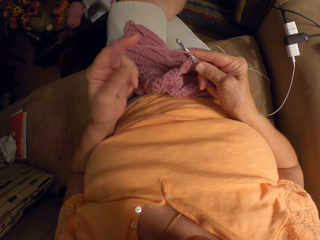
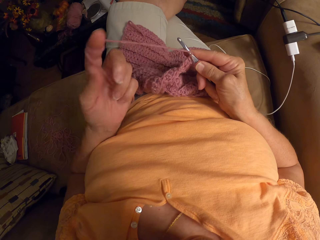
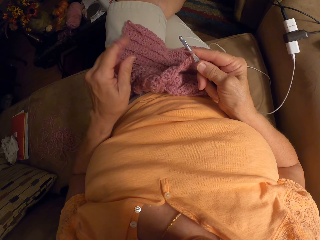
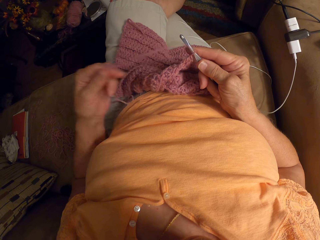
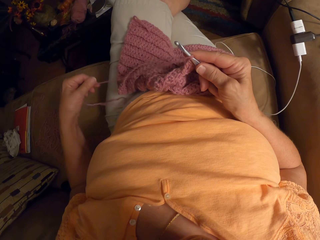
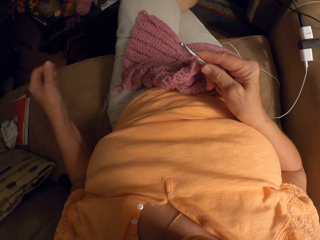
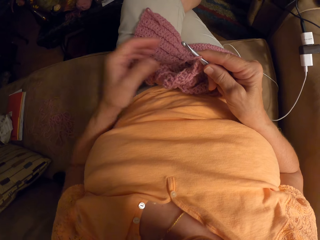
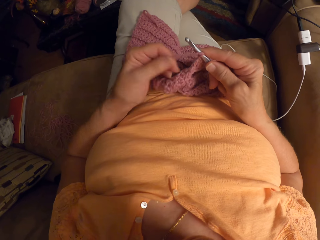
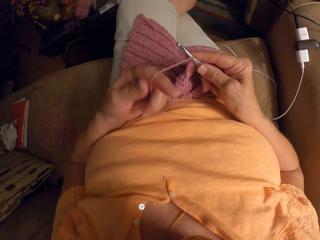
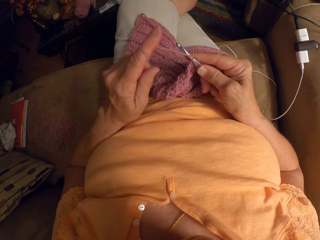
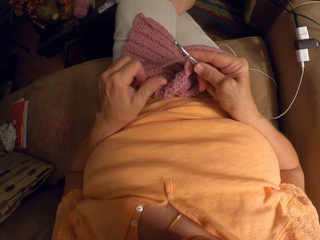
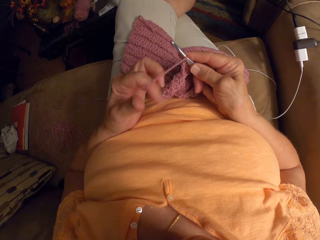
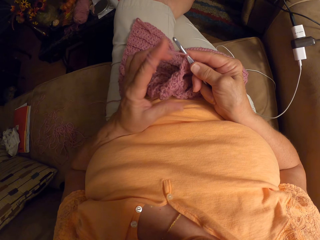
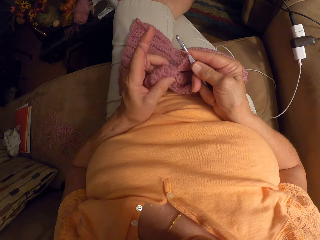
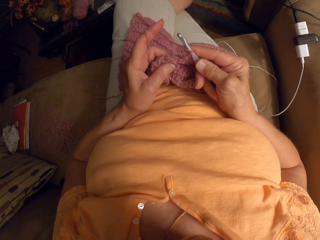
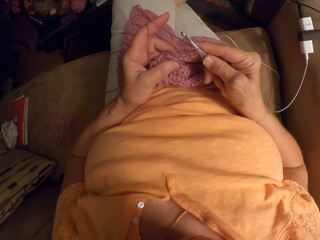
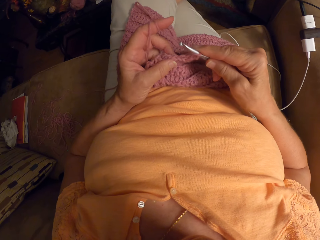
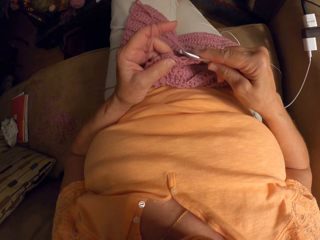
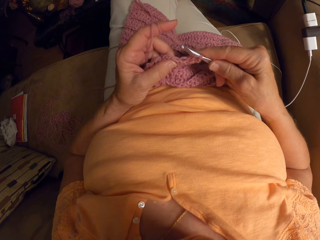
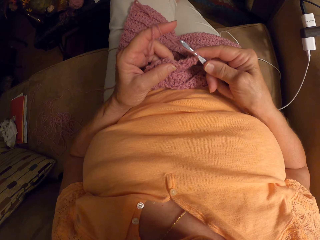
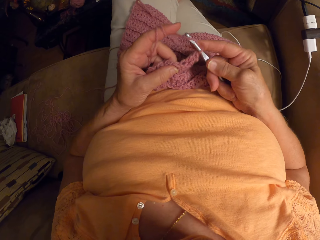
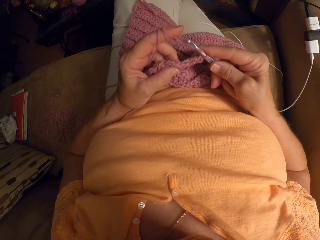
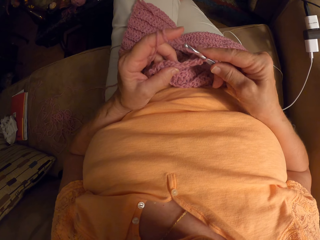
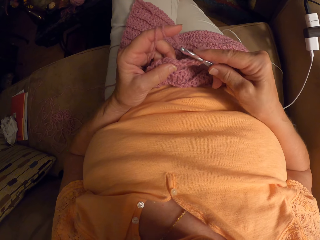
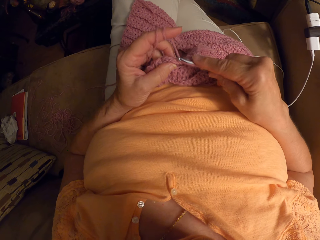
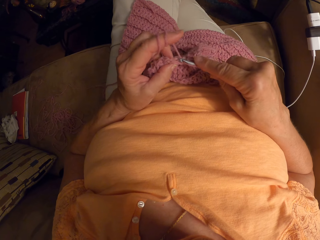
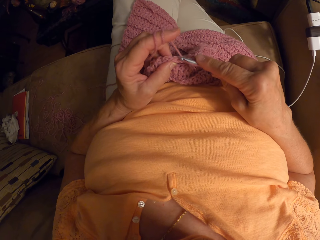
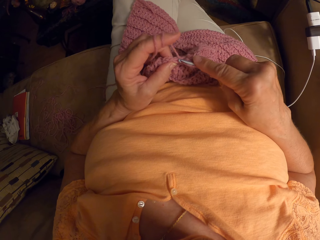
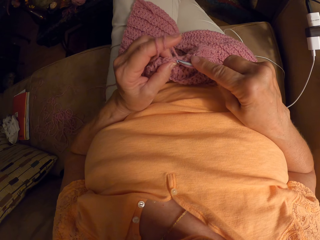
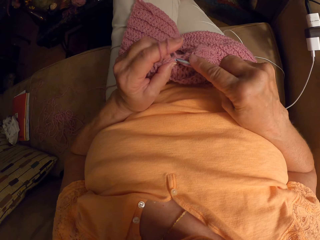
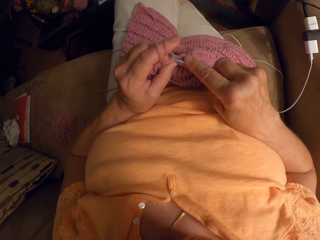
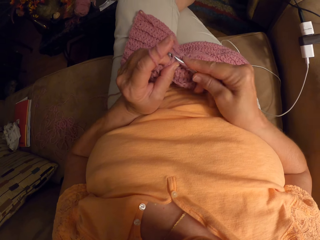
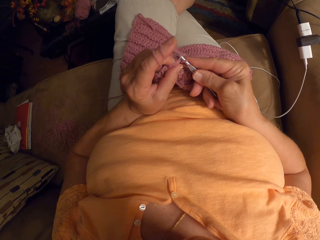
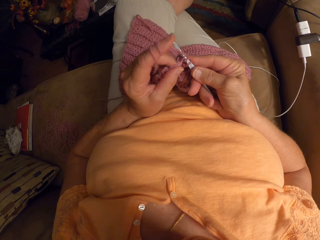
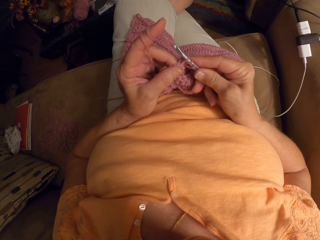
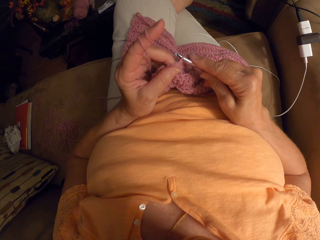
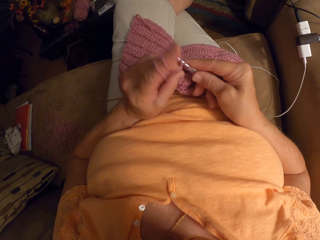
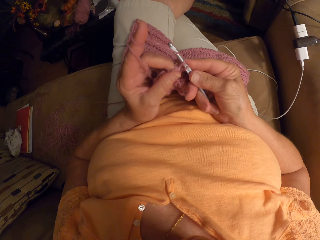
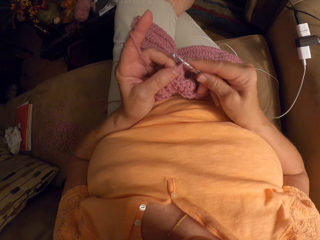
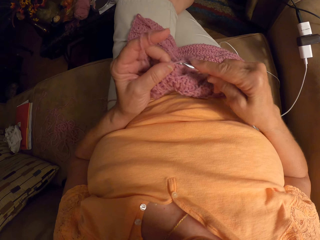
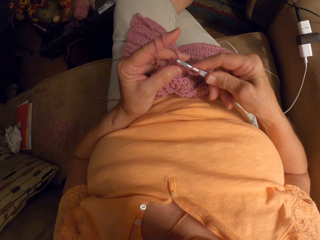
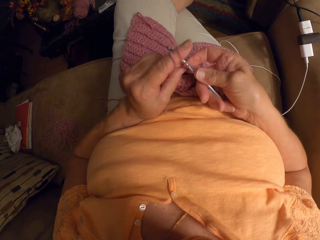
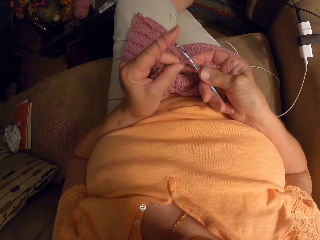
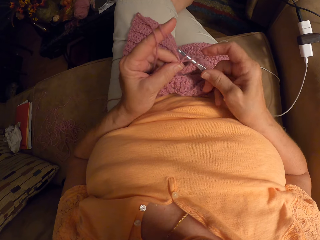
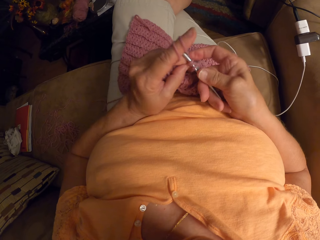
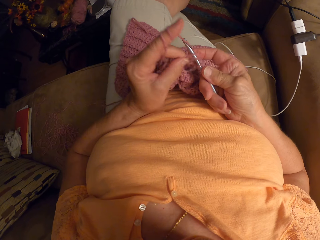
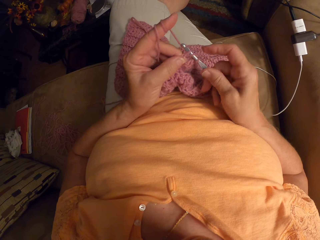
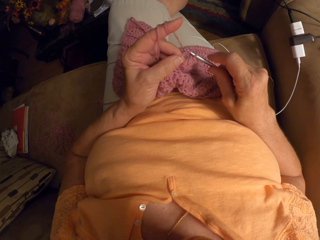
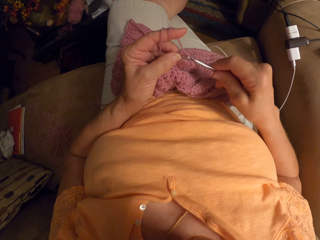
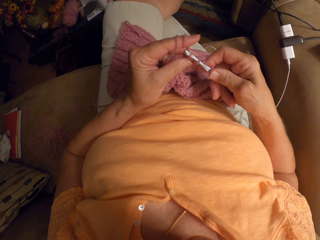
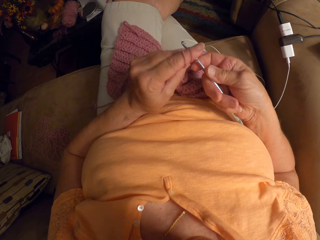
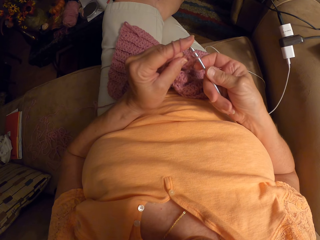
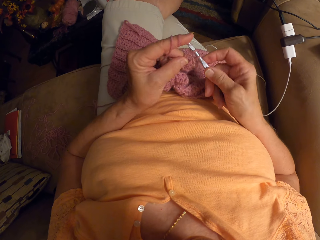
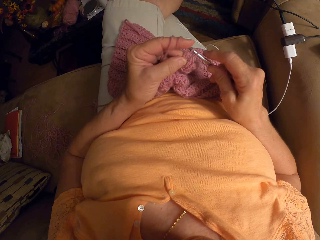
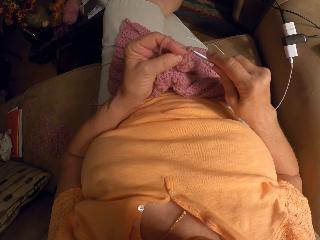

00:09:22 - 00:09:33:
The camera wearer weaves.

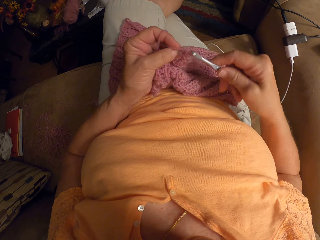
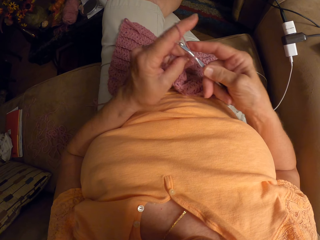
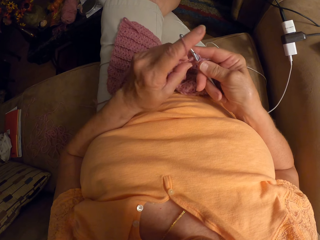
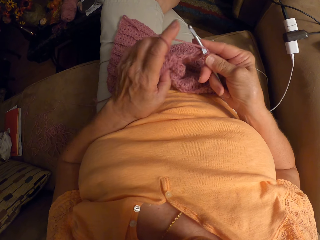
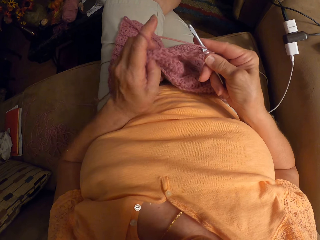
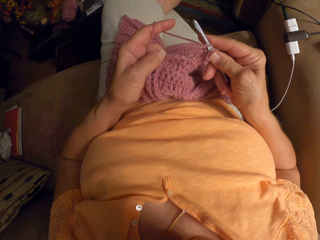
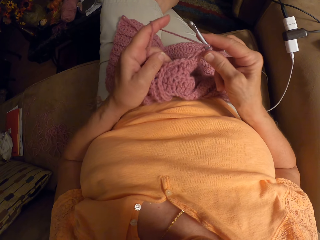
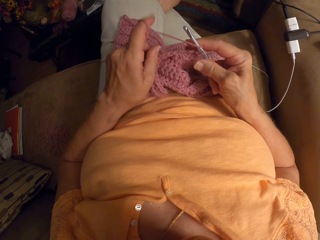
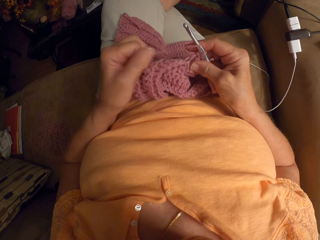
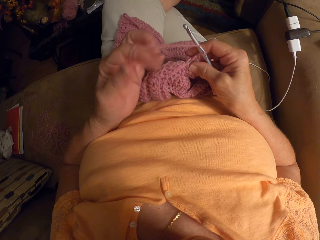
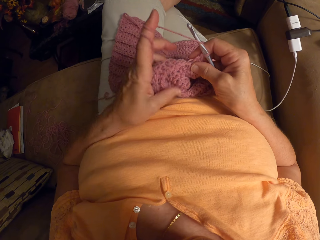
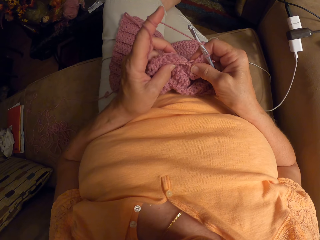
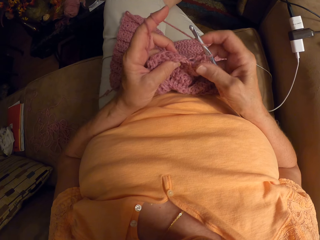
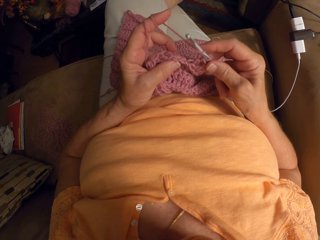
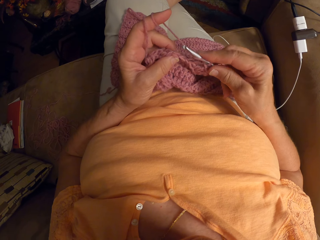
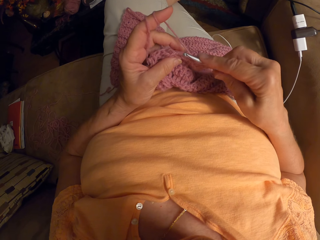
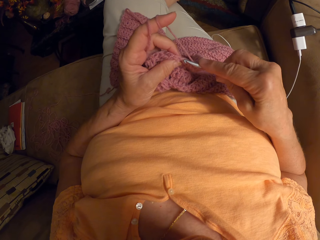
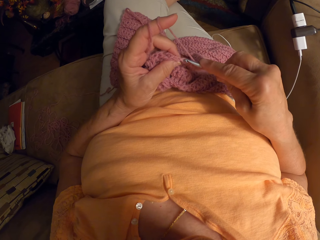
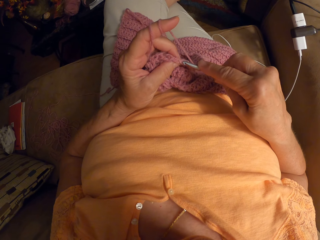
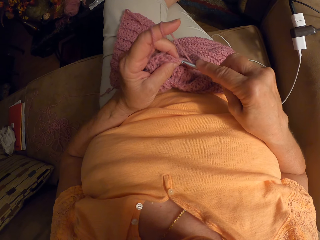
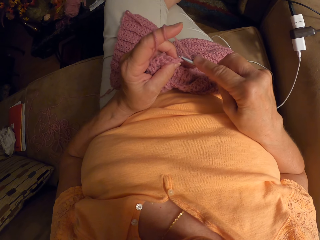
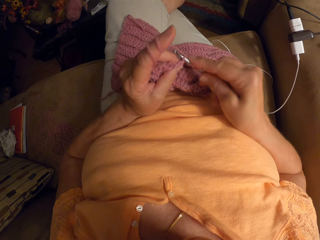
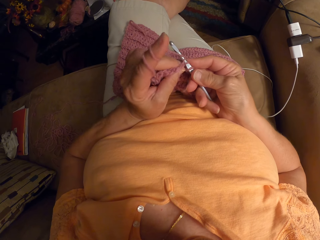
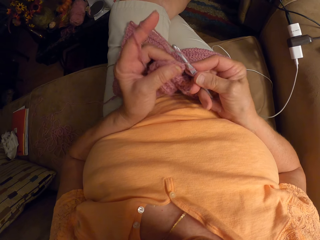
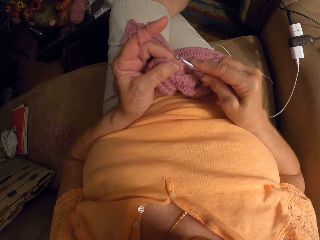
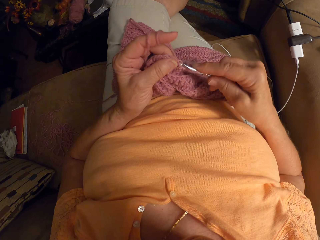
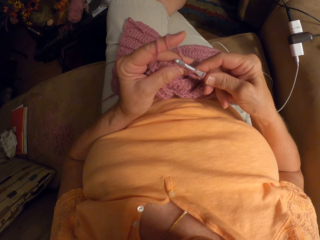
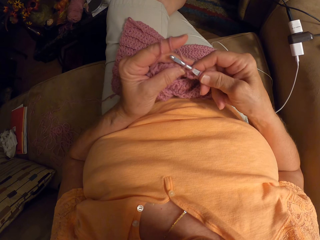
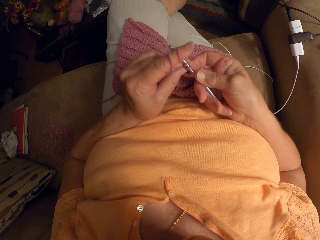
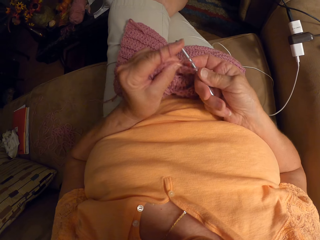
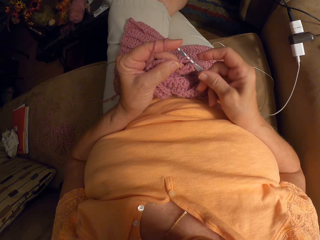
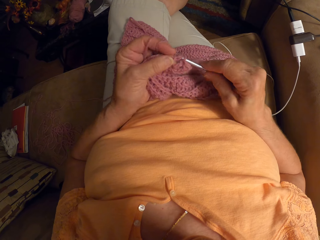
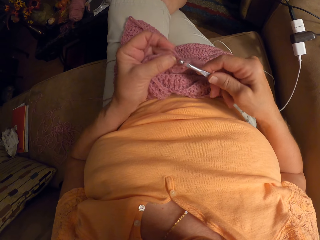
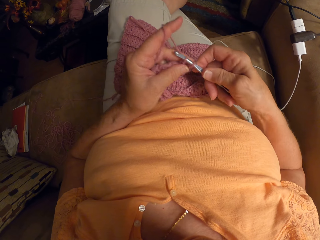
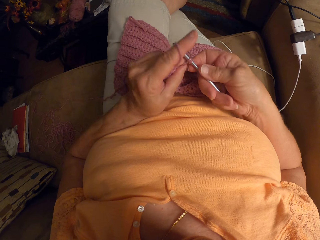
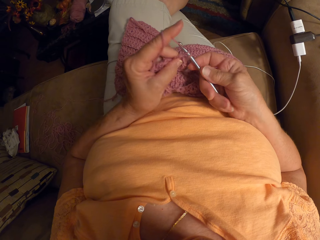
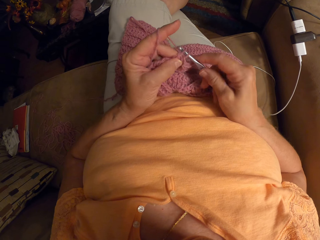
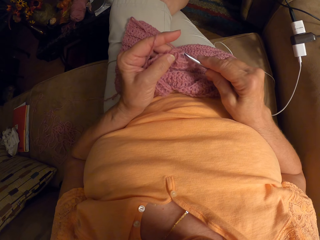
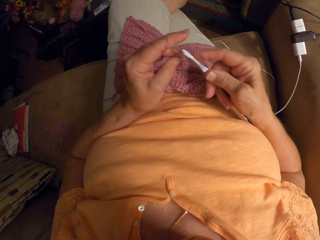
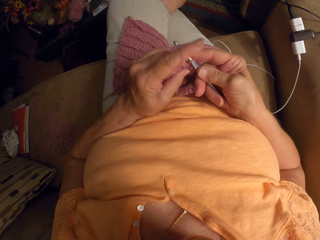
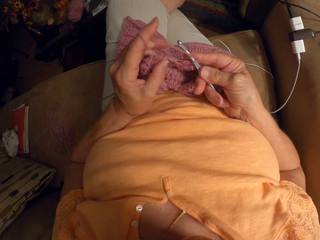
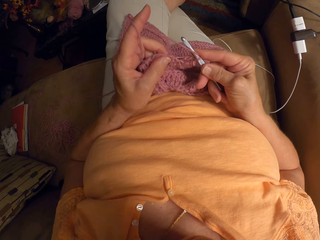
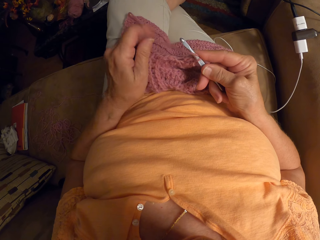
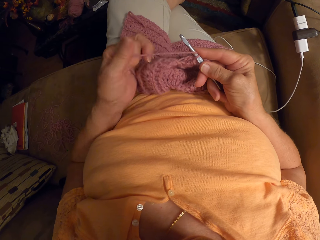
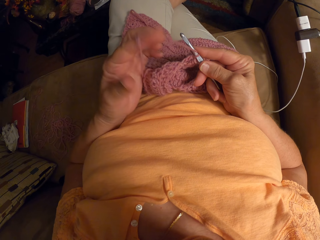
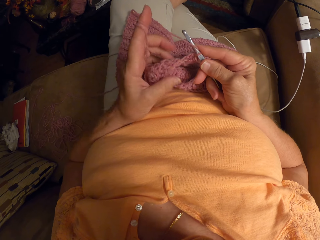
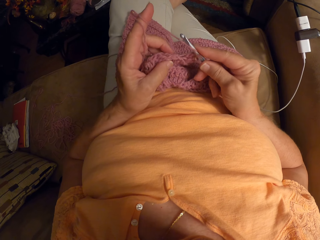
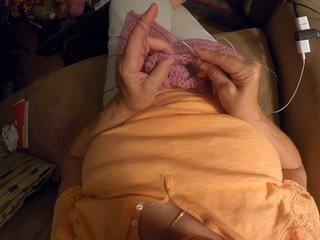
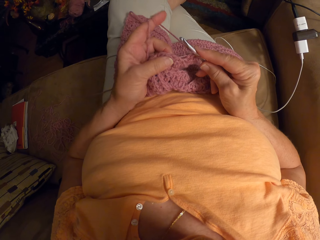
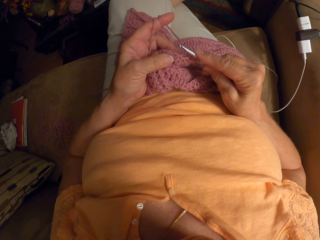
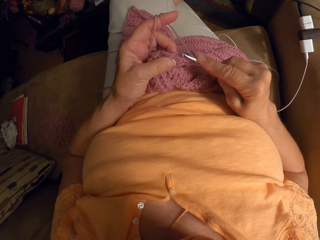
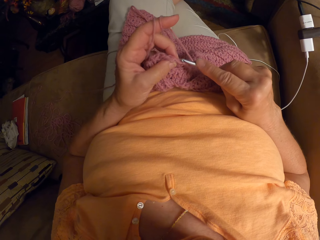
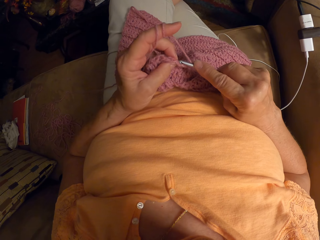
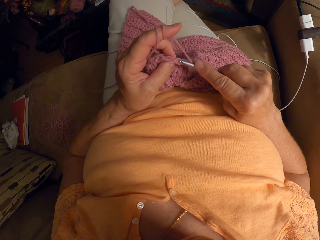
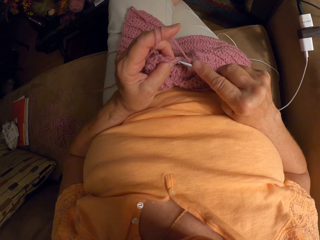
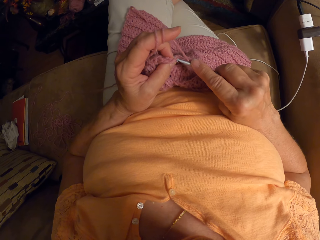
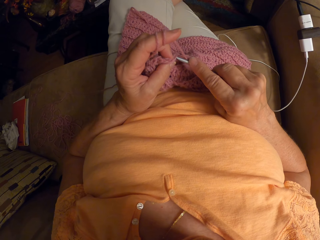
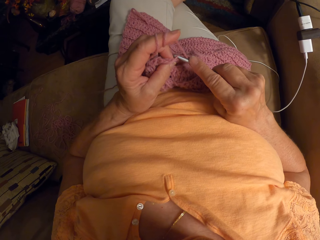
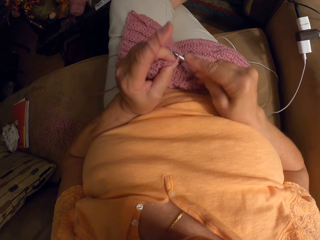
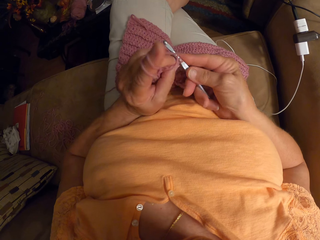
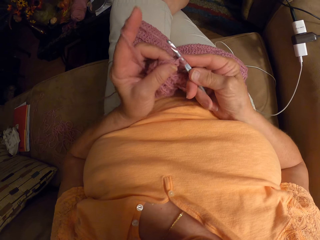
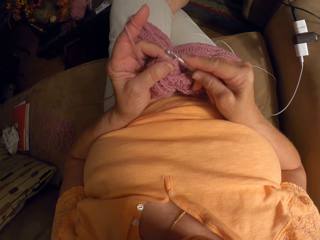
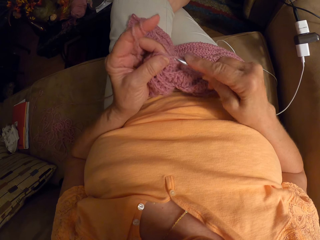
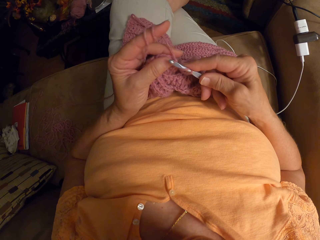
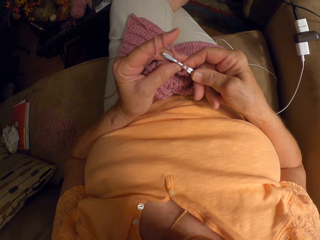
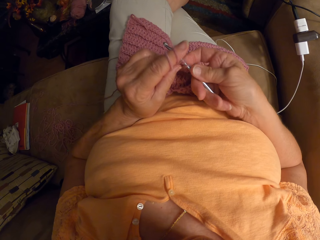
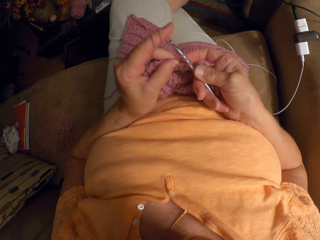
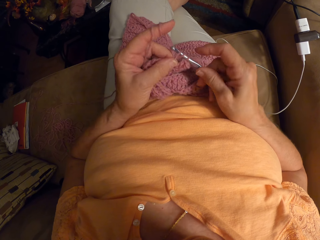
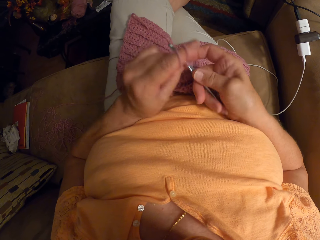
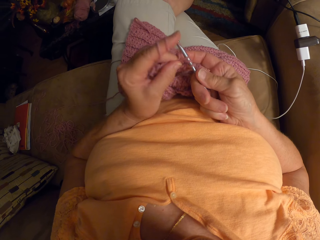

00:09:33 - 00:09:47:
The camera wearer adjusts the yarn. They weave.
